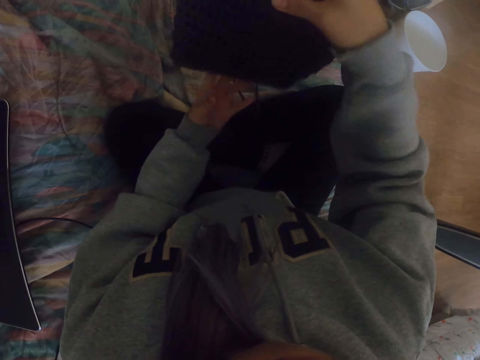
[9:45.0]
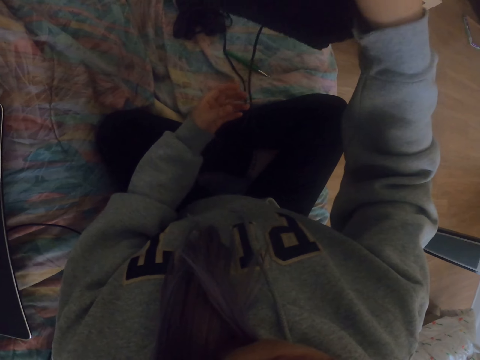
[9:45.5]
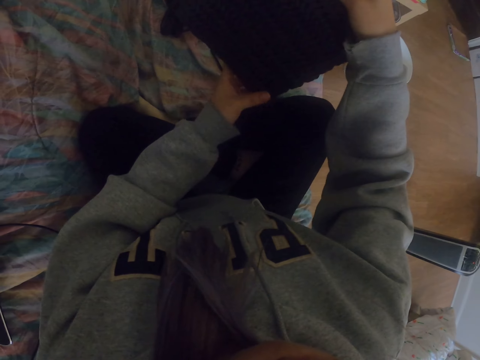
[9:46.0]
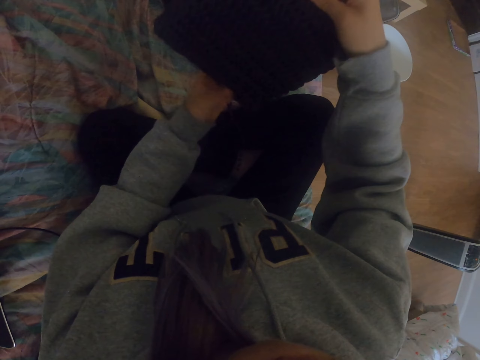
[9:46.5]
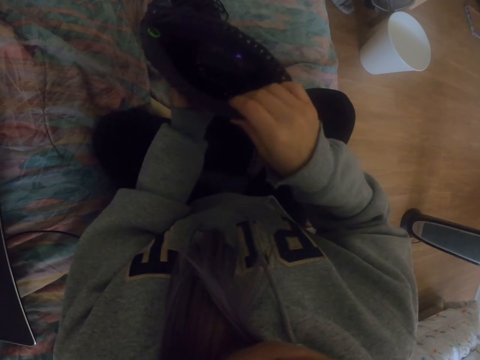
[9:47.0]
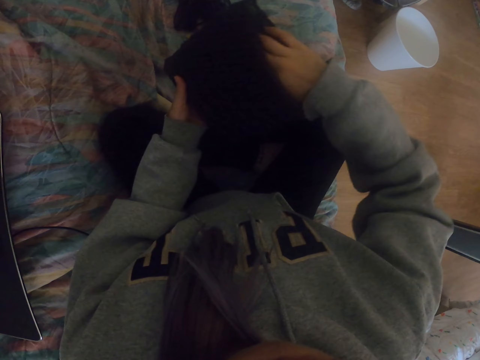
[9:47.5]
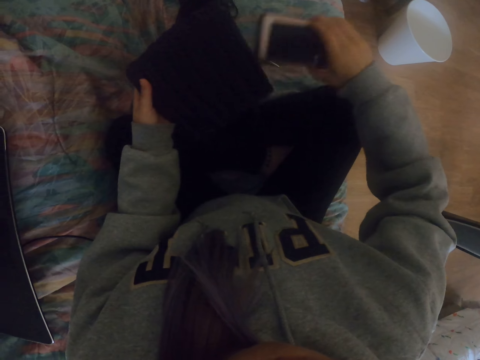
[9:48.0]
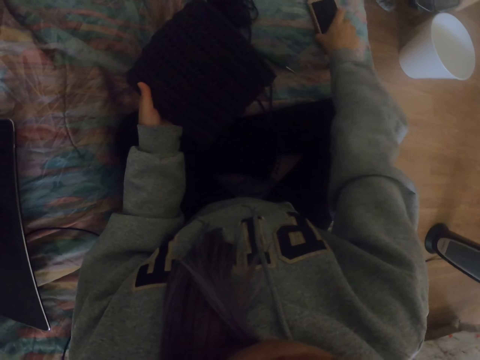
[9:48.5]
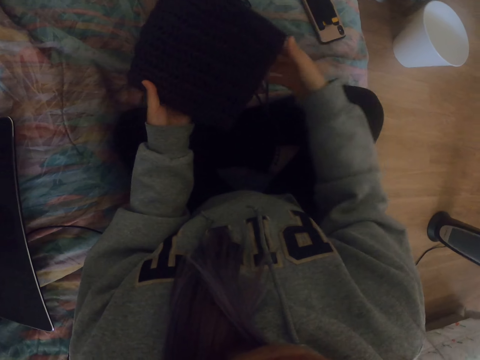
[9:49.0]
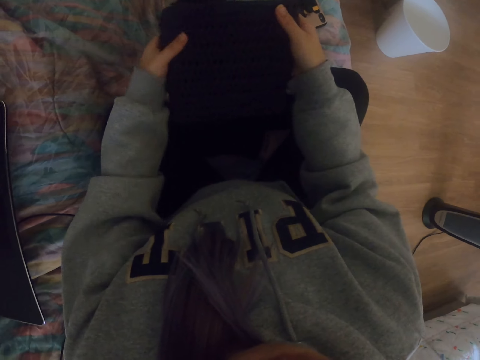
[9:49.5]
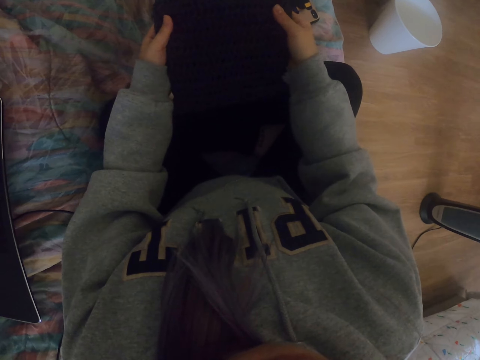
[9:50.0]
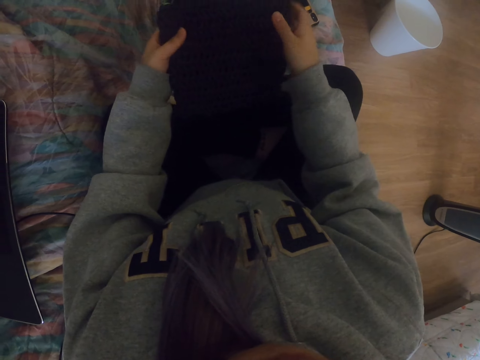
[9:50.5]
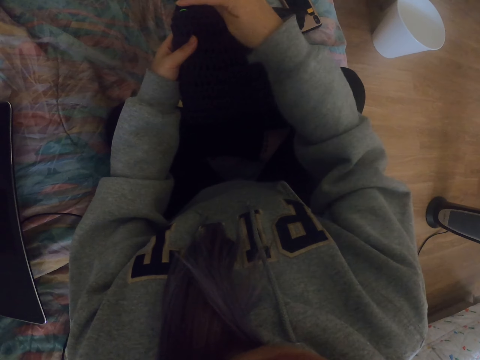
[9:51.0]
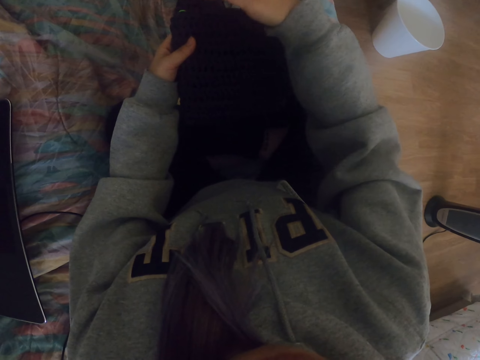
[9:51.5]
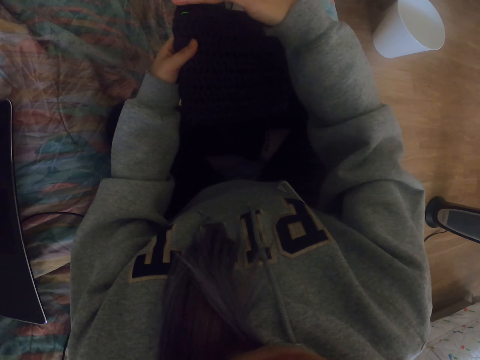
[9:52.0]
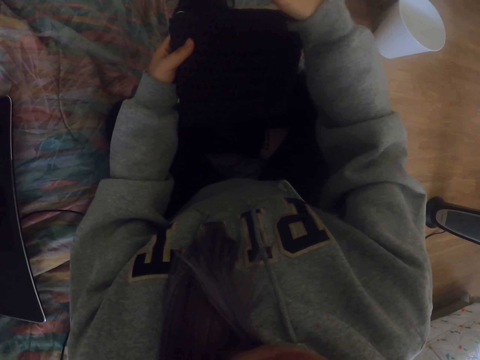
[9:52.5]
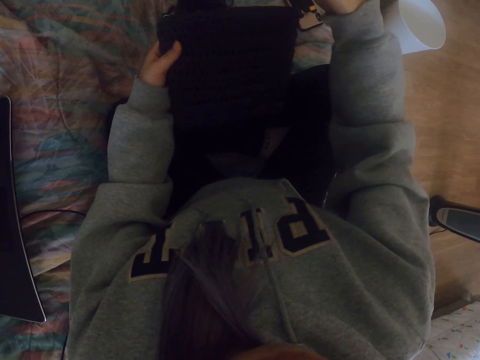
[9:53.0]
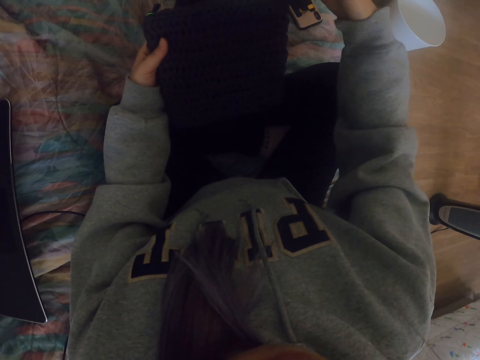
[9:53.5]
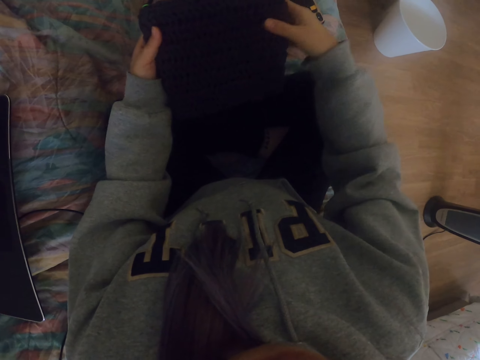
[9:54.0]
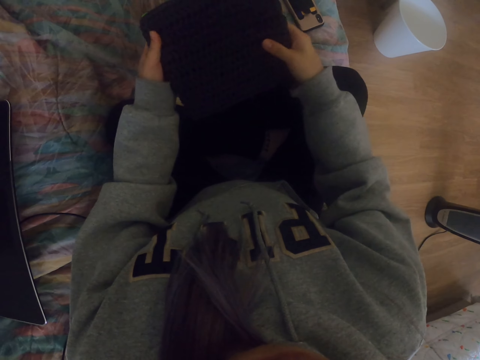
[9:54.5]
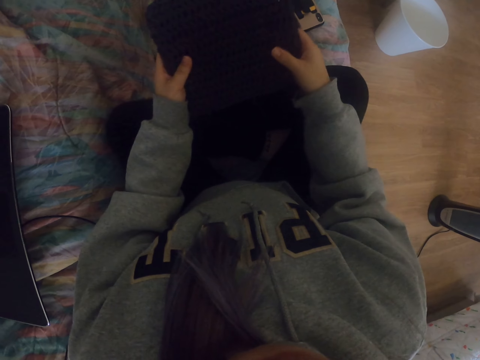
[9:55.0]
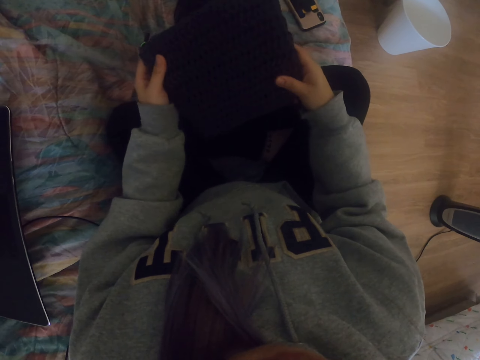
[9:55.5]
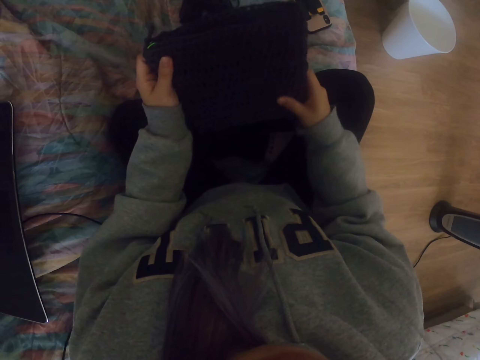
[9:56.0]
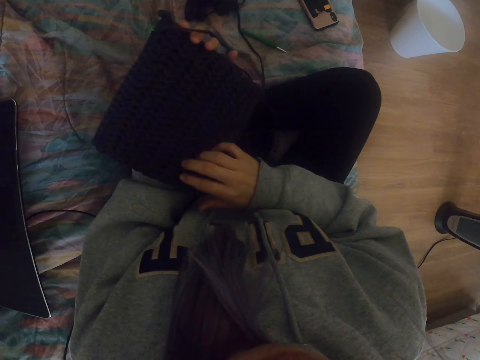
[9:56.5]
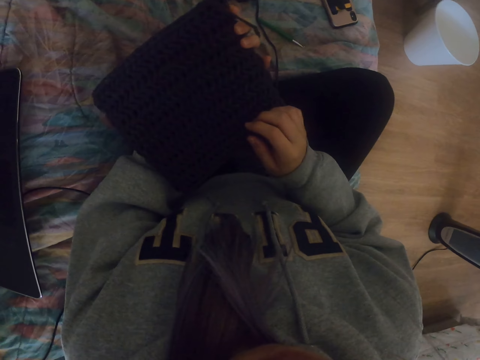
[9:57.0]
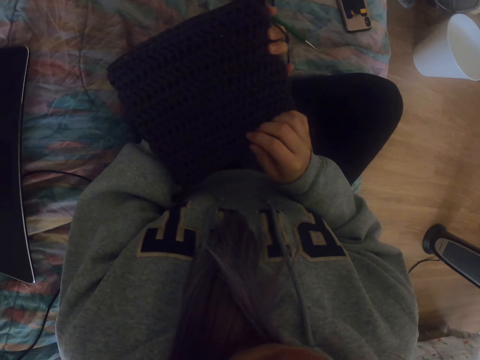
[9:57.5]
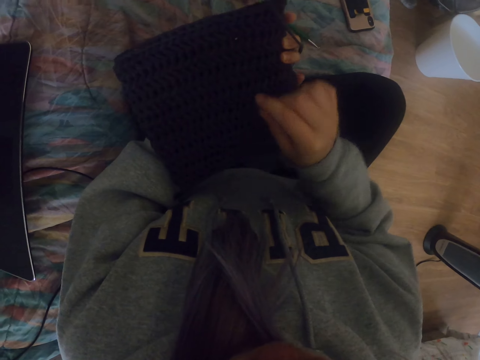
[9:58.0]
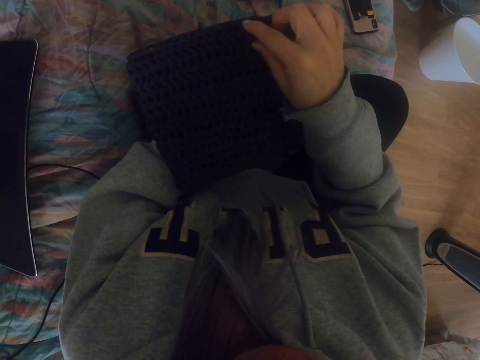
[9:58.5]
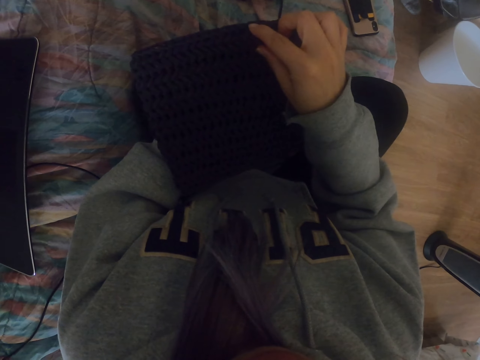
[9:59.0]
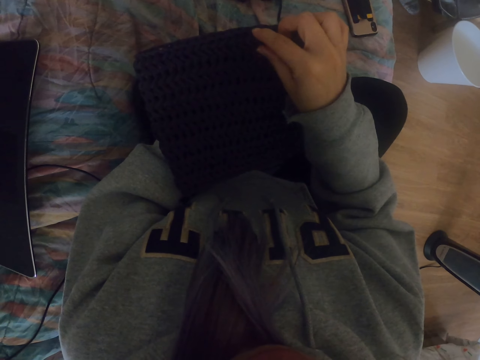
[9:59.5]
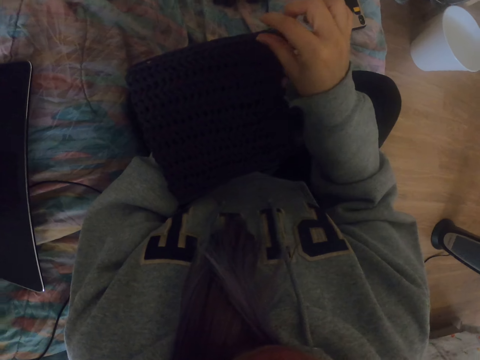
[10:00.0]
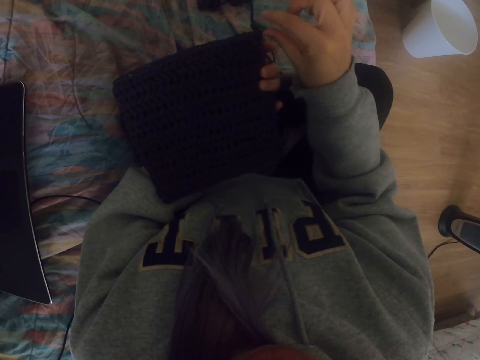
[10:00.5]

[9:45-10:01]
The camera wearer takes the phone from the fabric case or crochet. They put the phone down. They turn the fabric case on the hands. They touch the fabric case edges. They look at the crochet. They turn the fabric case on the hands. They look at the fabric case.

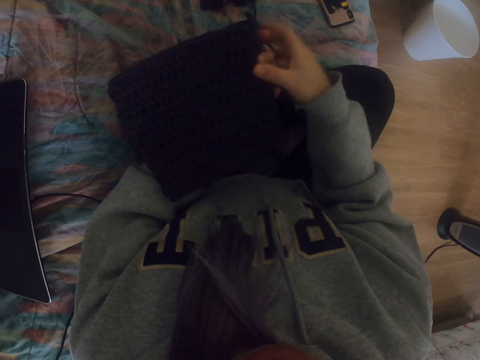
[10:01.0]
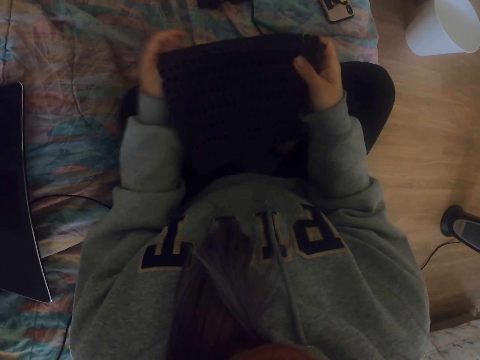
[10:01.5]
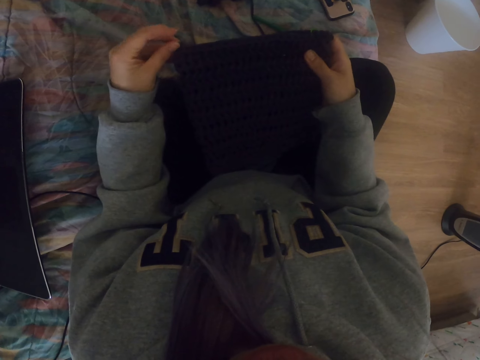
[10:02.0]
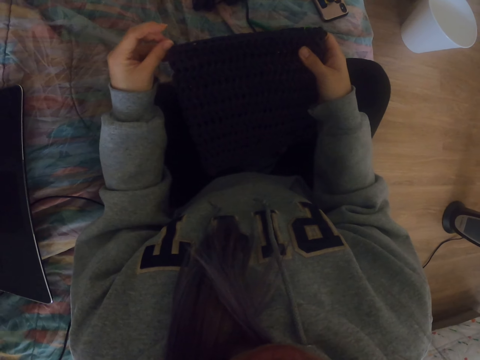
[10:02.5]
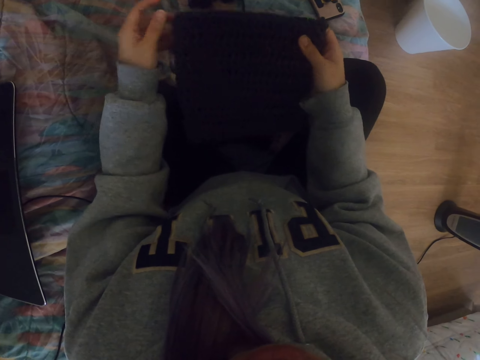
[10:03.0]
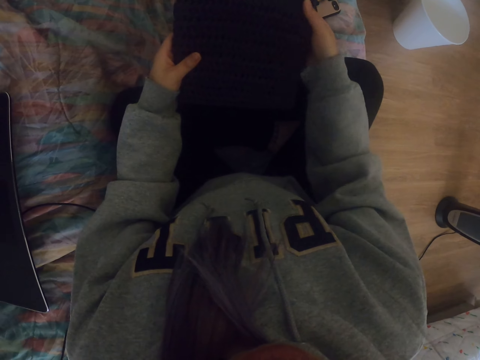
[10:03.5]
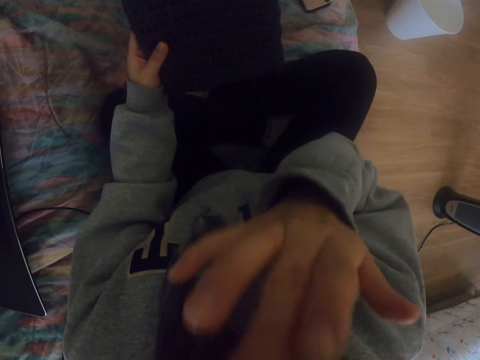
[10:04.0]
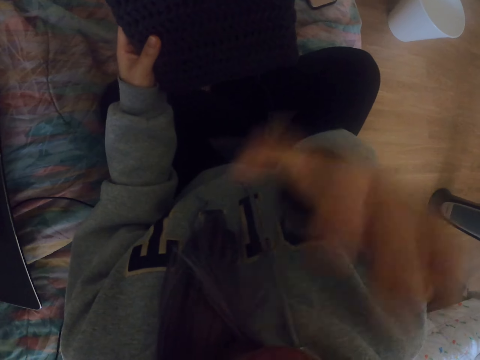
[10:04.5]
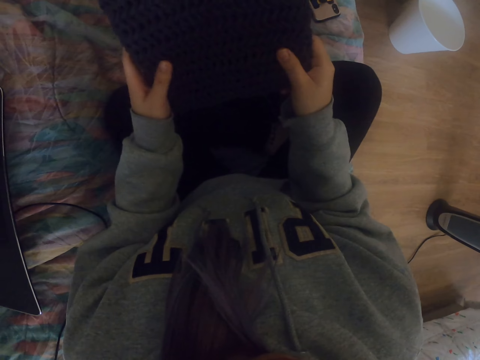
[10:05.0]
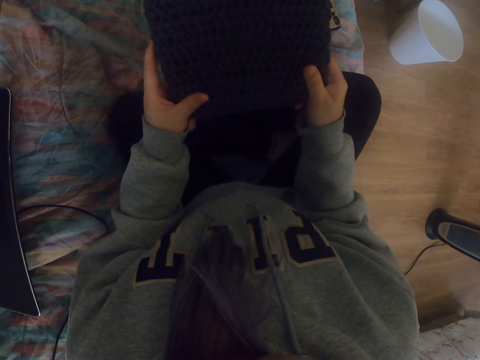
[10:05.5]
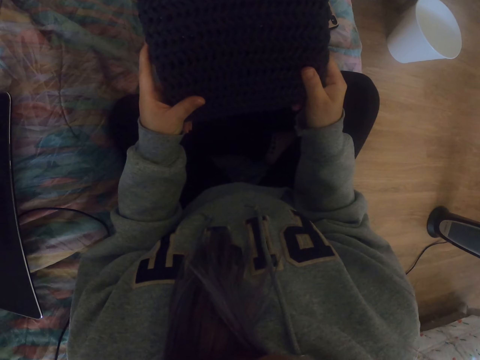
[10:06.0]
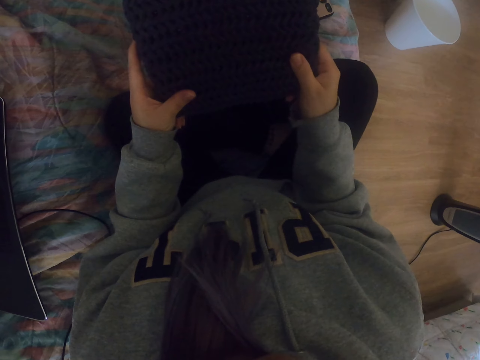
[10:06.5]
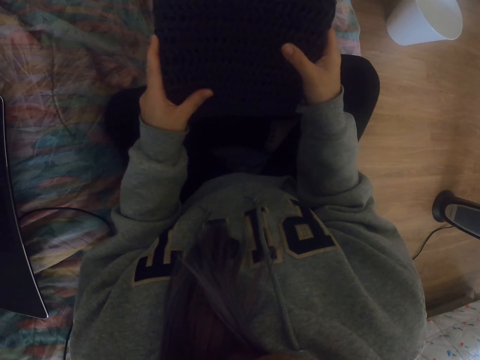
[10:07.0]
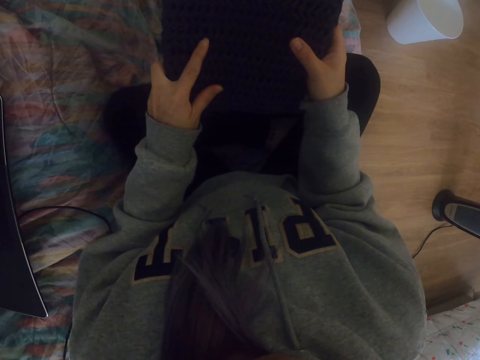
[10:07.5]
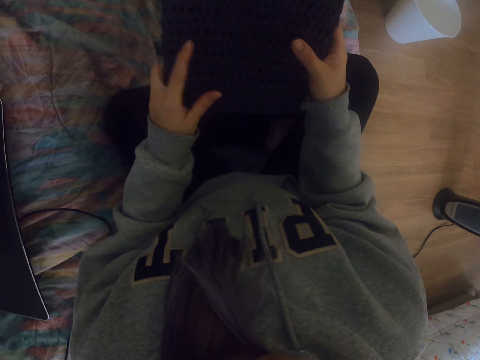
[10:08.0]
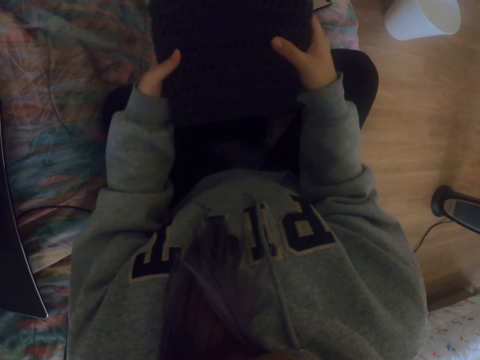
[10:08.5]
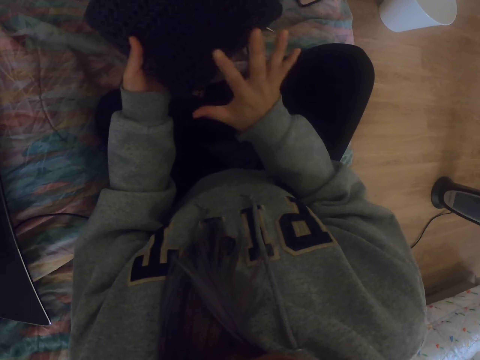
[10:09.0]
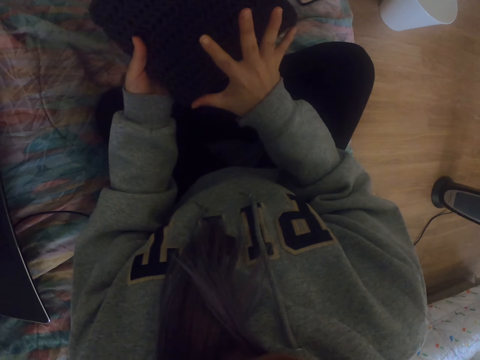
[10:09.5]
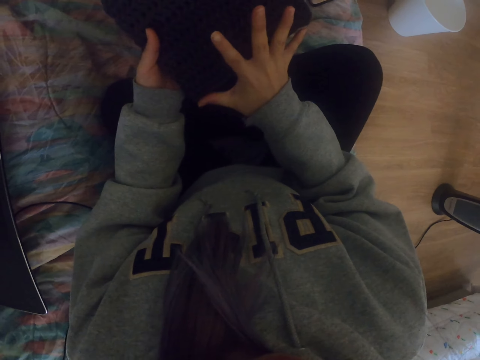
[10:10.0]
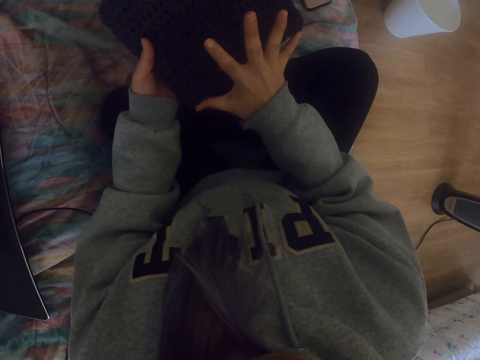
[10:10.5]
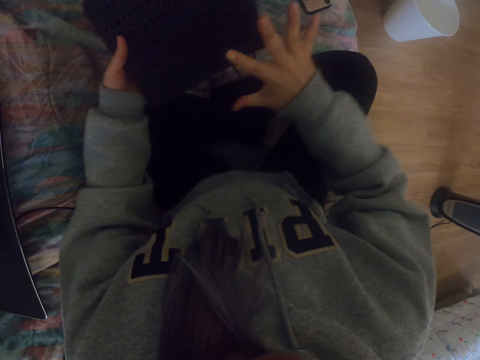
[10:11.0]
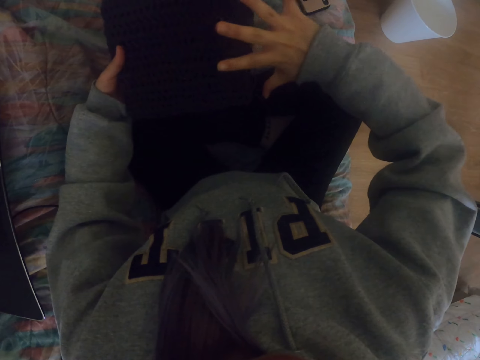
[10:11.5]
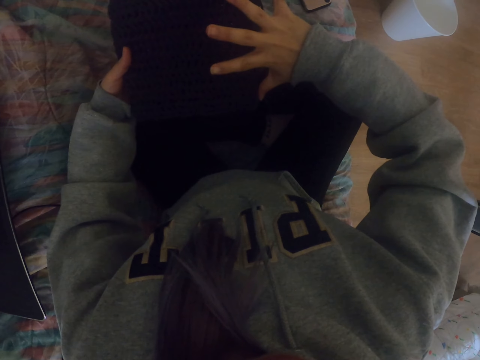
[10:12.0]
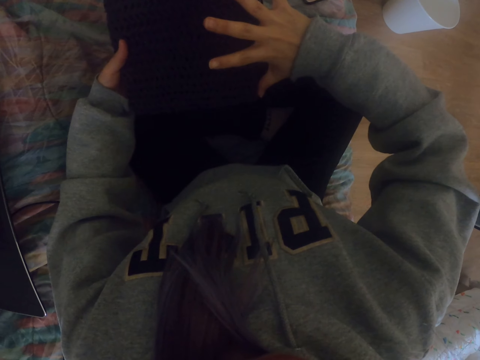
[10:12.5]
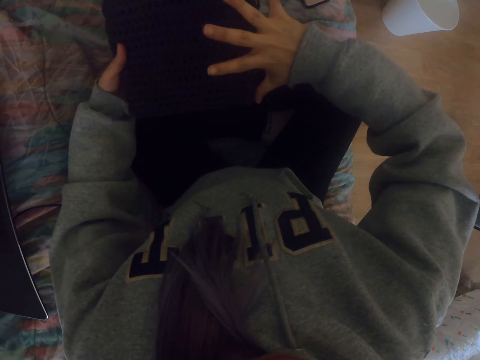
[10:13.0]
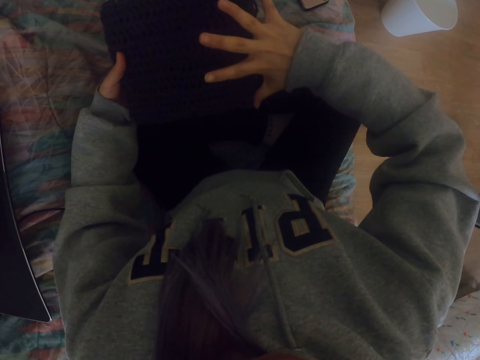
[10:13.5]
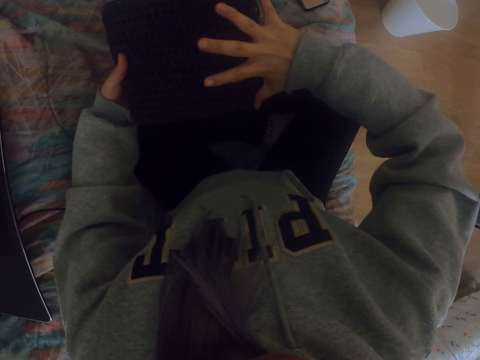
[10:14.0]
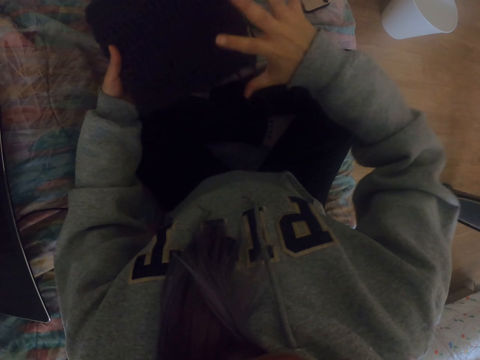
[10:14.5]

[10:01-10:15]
The camera wearer moves the fabric case on the hands. She touches her eye with the right hand. She holds the fabric case on both hands. She looks at the fabric. She places the right hand on the fabric case. She measures on the crochet with the hands.
